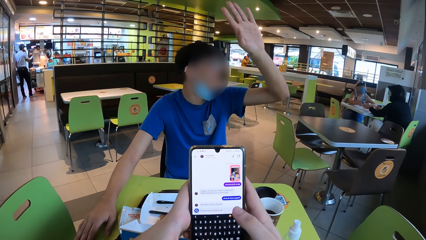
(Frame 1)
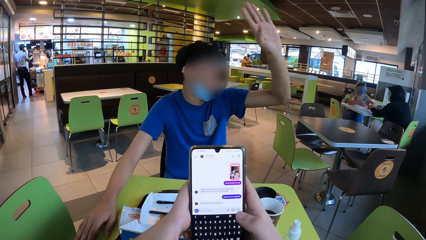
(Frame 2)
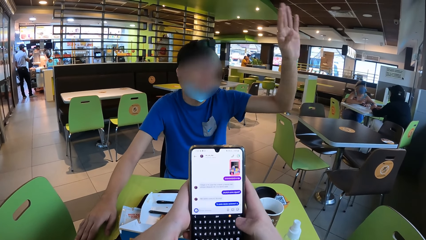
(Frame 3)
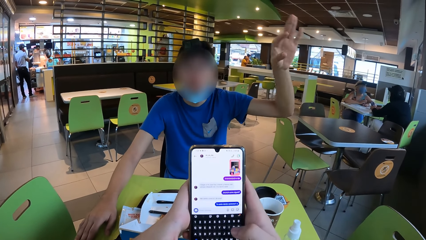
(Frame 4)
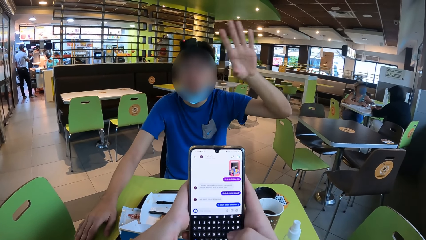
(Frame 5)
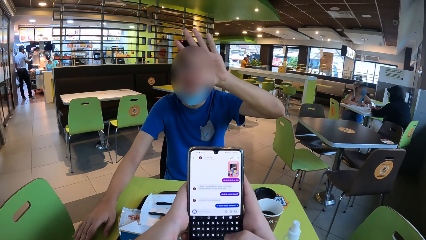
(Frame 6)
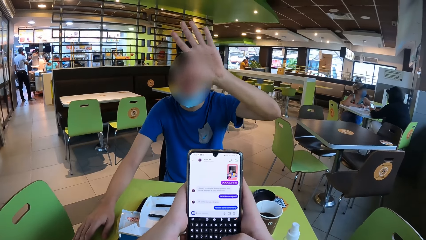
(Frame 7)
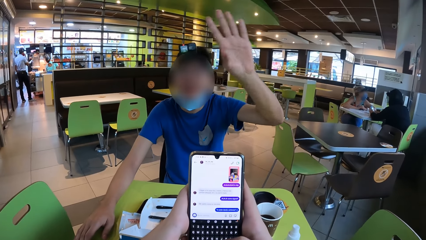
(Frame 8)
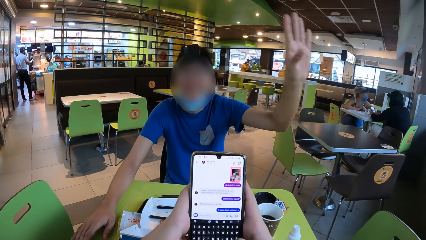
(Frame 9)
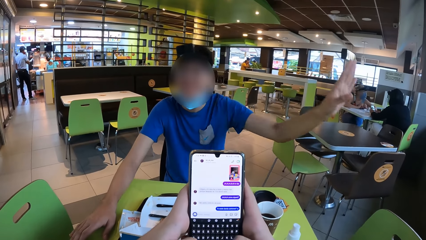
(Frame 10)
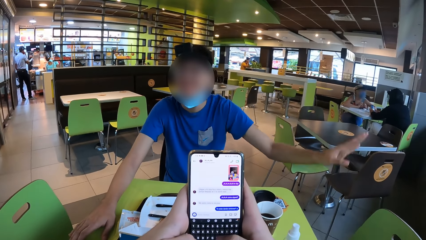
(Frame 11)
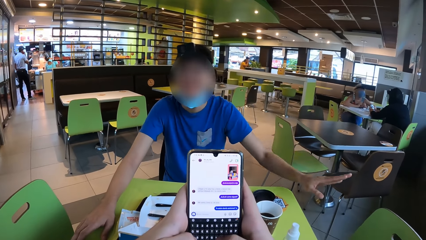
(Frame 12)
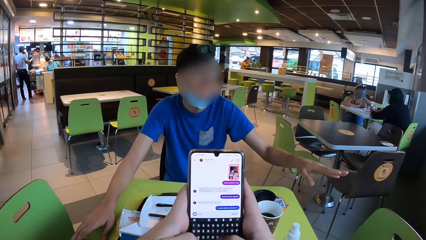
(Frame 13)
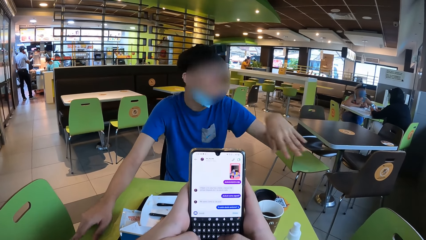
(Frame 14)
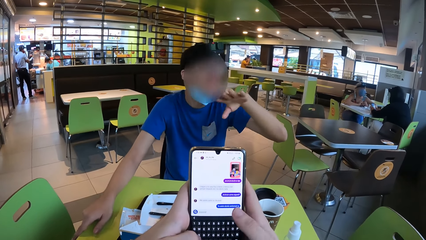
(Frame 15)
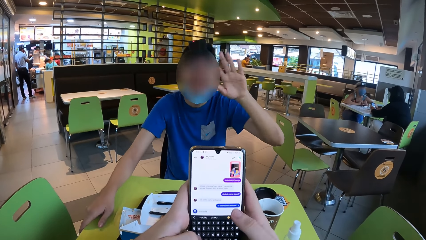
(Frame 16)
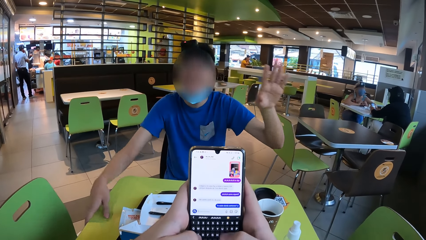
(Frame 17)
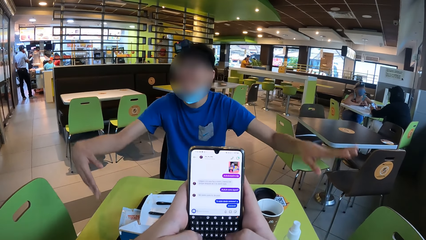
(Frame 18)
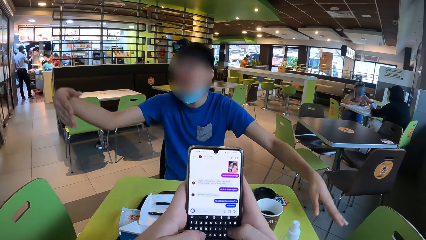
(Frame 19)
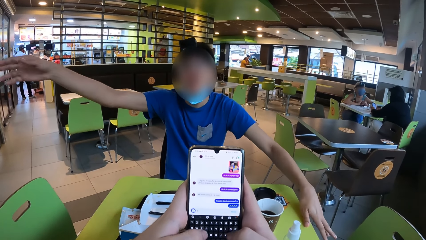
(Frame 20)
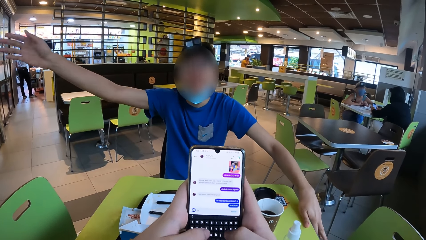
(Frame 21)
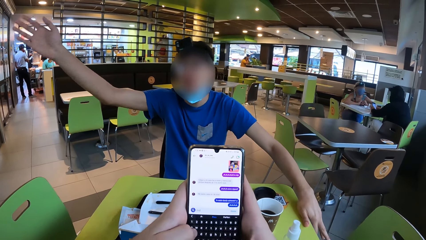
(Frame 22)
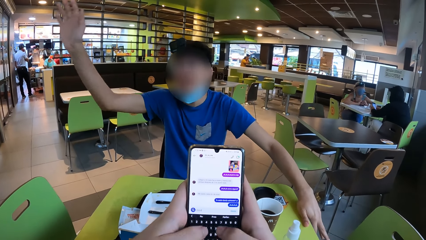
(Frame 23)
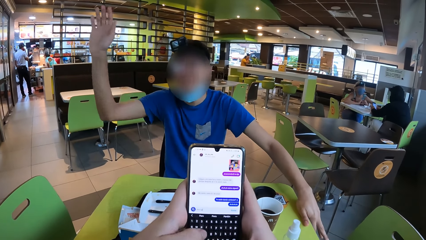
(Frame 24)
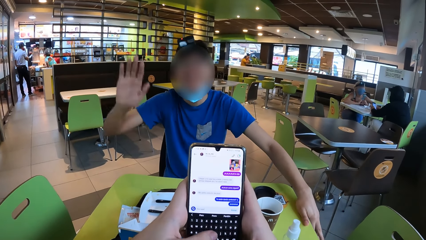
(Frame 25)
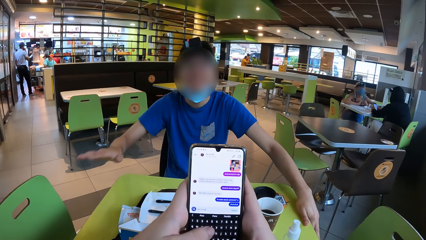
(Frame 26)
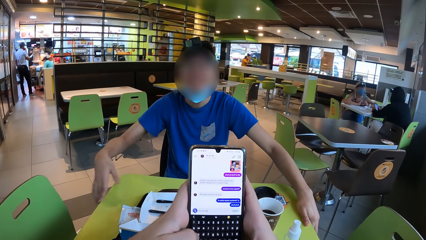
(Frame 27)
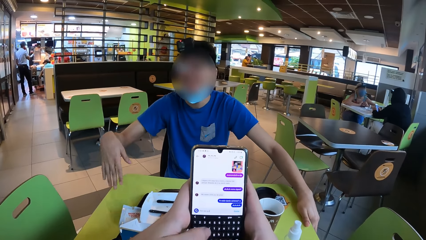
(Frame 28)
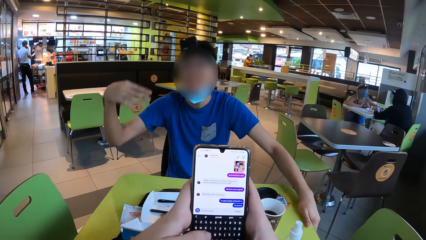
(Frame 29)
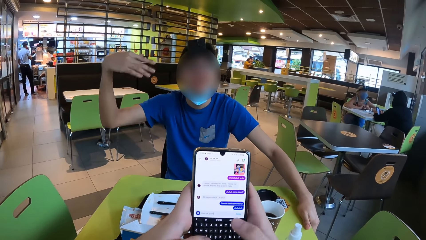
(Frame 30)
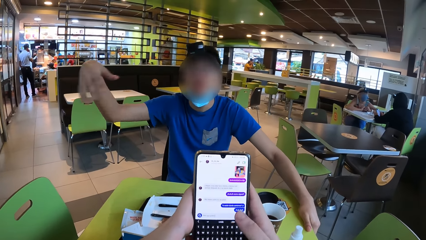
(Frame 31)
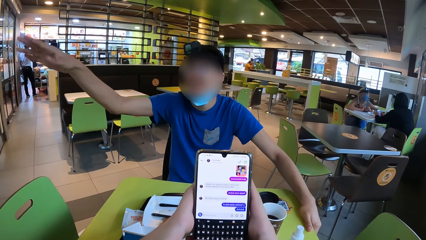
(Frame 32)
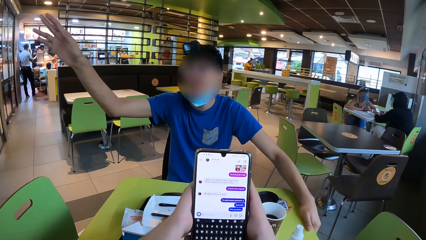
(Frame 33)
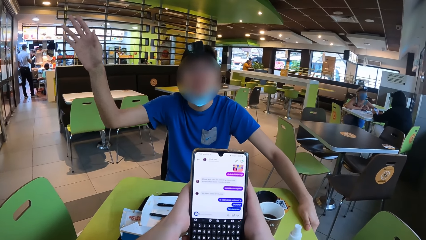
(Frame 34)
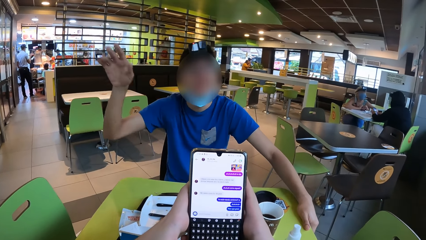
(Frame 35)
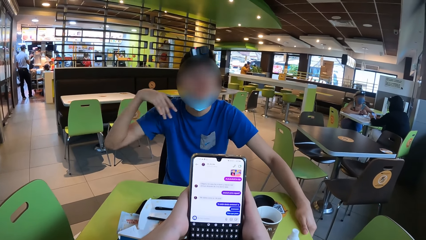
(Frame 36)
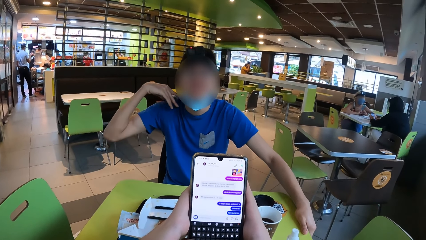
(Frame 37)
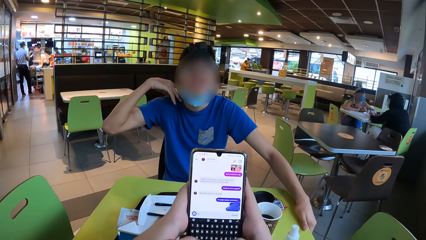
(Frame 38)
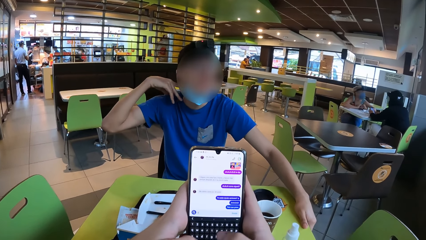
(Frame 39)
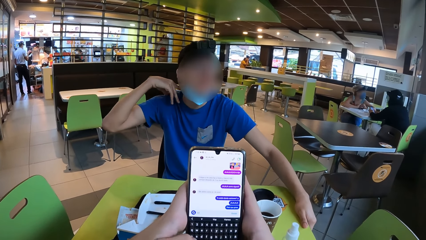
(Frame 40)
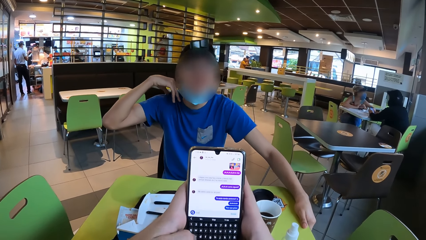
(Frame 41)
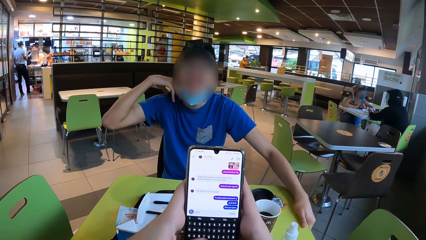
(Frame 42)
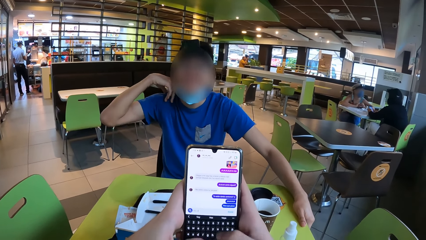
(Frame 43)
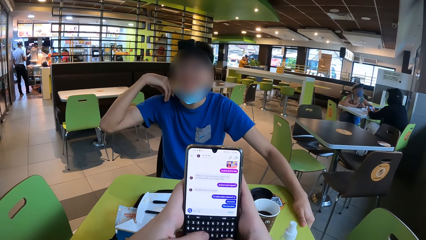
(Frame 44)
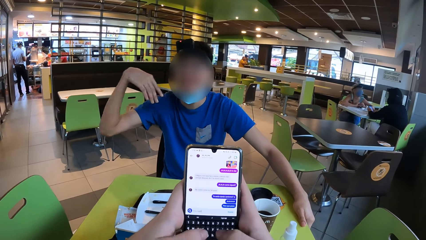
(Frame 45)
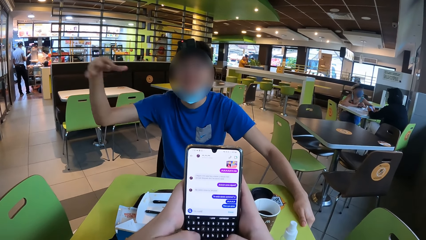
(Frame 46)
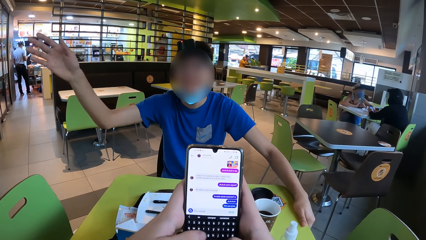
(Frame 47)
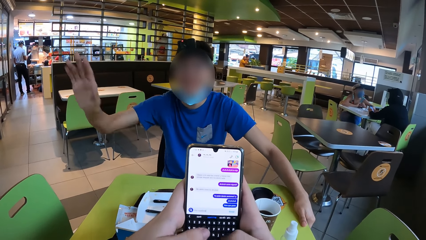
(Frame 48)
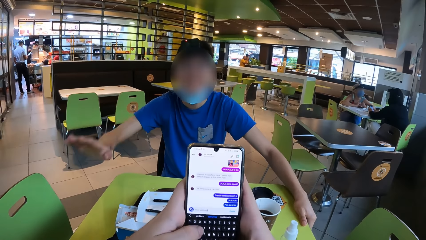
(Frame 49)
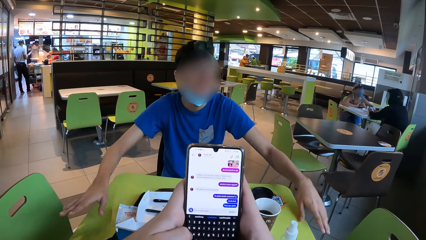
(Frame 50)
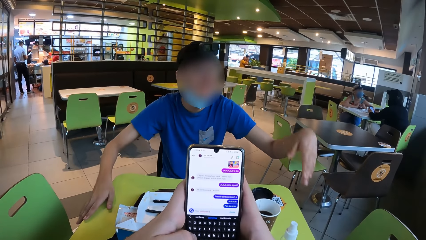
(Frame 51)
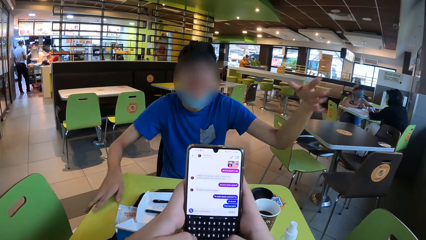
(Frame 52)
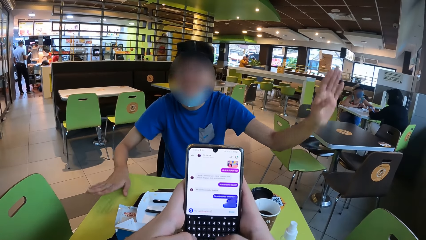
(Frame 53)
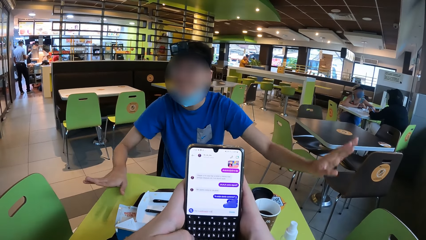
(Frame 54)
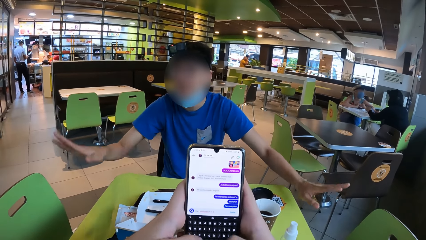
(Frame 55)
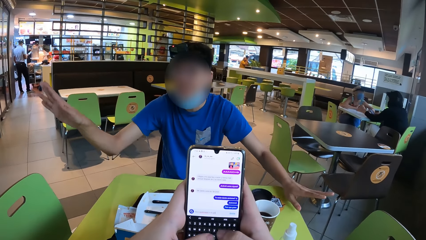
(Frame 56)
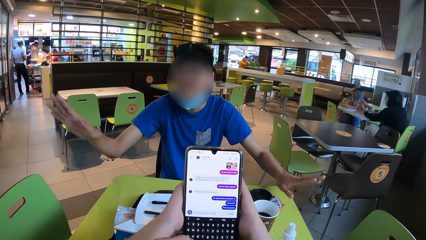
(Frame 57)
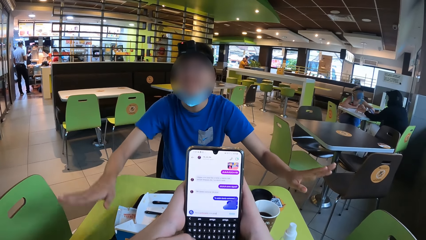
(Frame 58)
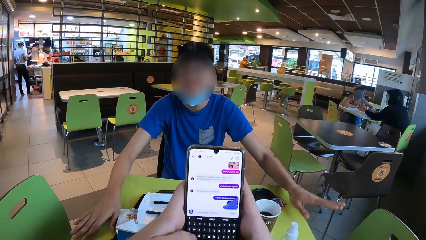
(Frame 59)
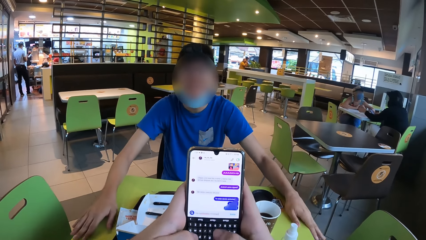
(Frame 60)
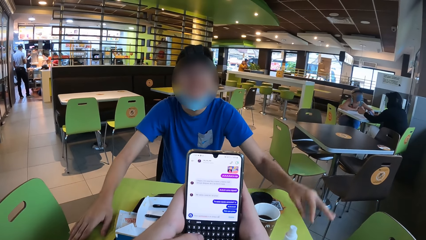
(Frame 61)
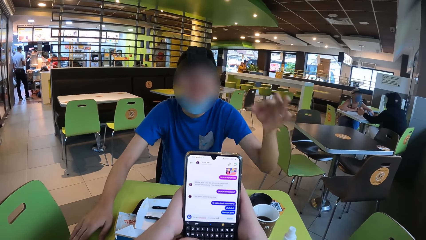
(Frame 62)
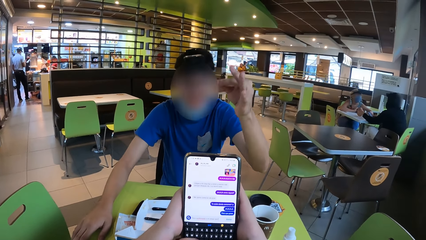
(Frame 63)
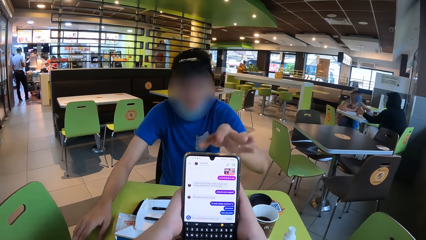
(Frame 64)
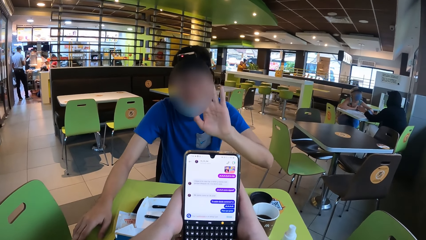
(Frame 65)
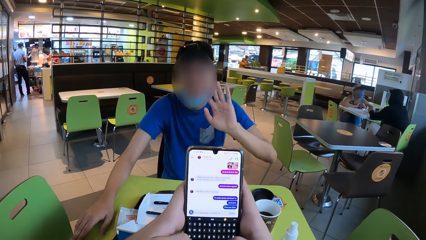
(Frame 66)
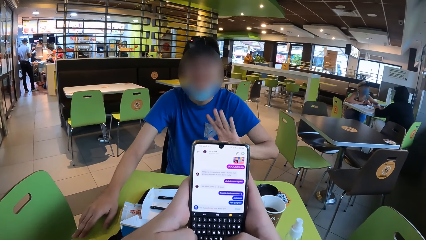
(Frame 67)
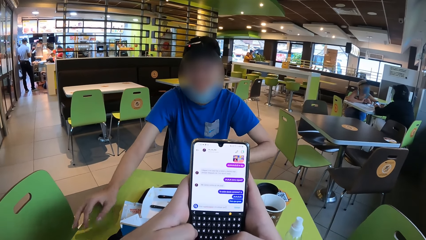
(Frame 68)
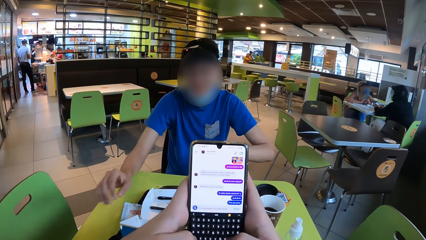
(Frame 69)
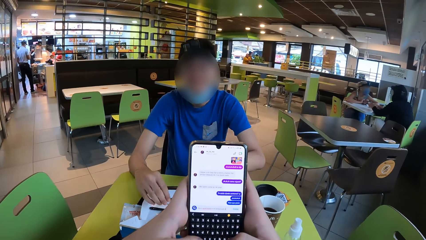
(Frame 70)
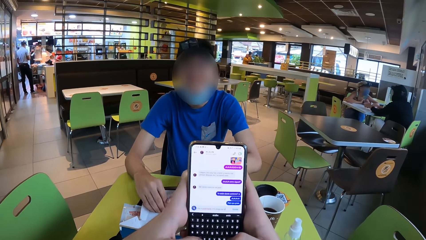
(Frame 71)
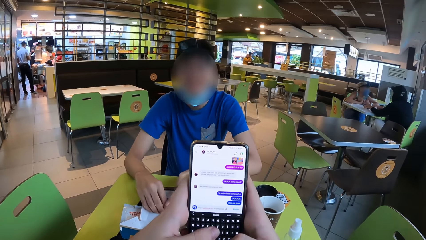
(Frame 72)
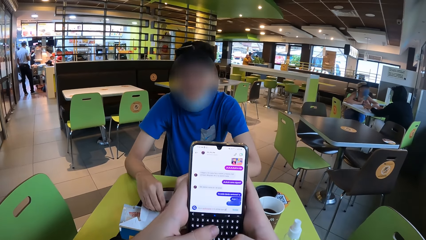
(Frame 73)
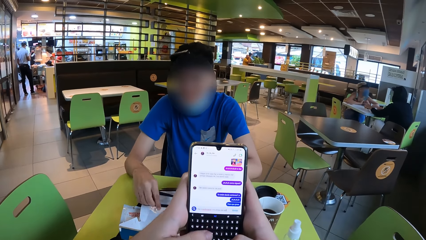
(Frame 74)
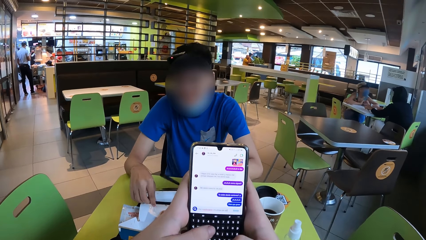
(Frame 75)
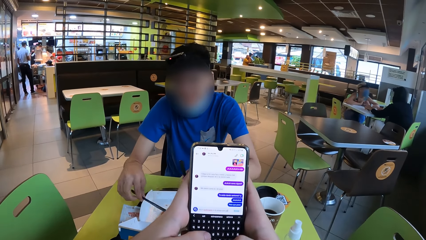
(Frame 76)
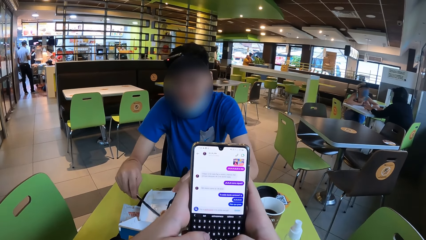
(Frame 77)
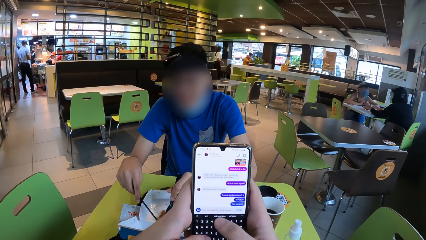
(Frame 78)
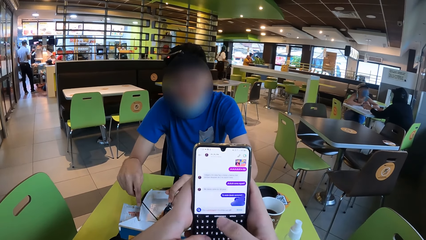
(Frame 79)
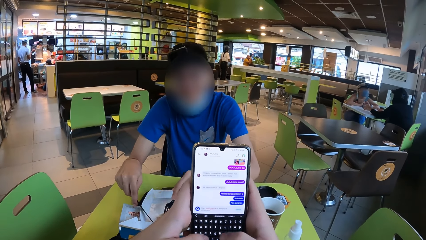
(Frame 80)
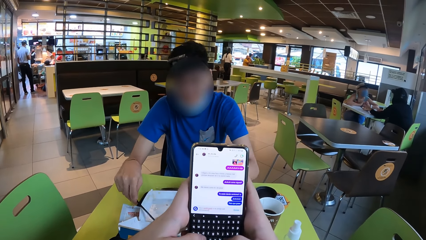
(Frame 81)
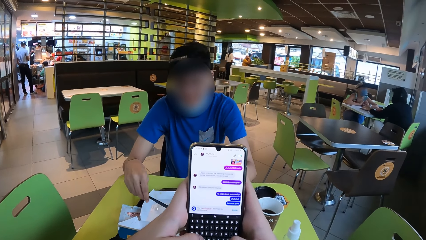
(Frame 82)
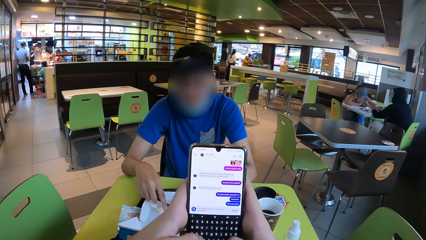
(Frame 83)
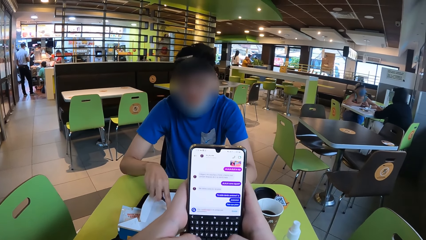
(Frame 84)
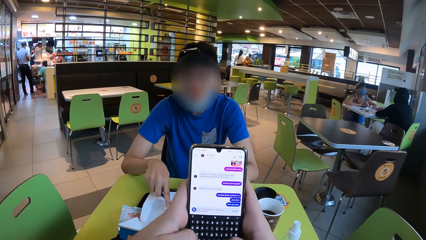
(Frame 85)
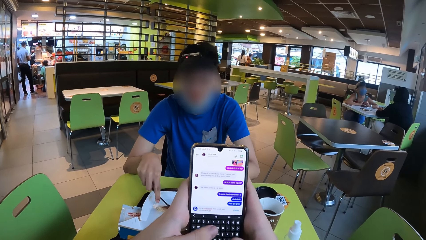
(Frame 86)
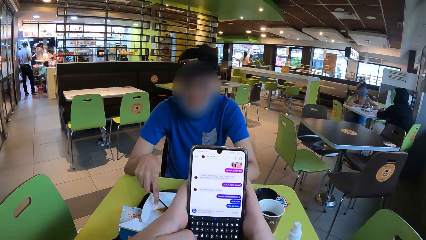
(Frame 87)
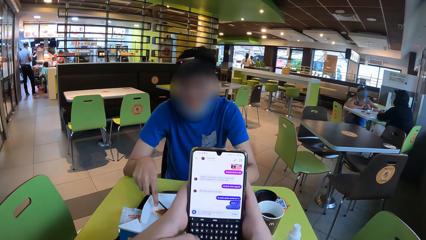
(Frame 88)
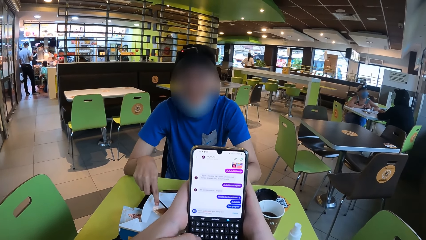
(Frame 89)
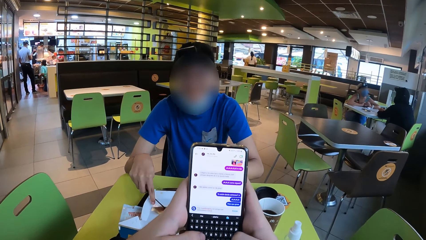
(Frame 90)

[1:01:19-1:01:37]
A man pulls his hand off the table. He gestures his hand, holds the table, and gestures his hand. The camera wearer operates the phone with his hands. The man scratches his neck. He pulls his hand off the neck. He gestures his hand. He pulls his hand off the table, holds the table, and gestures his hands. He holds the table with both hands, pulls his hand off the table, and gestures his hand. The camera wearer operates the phone with his hands. The man takes a knife and fork.
